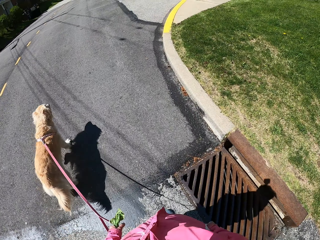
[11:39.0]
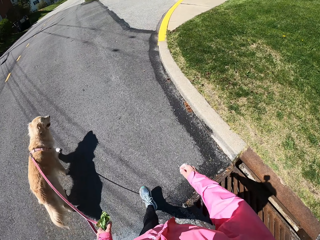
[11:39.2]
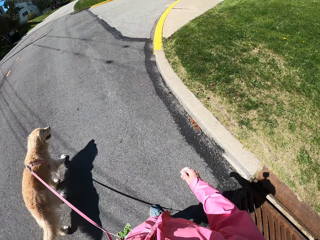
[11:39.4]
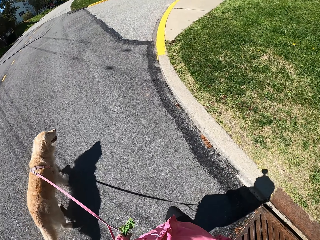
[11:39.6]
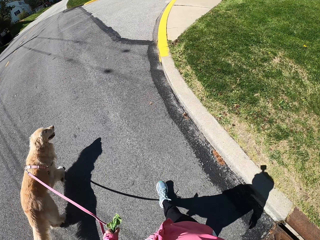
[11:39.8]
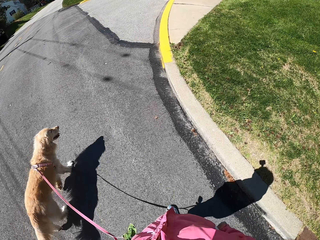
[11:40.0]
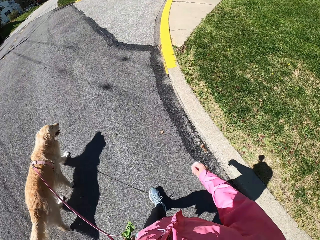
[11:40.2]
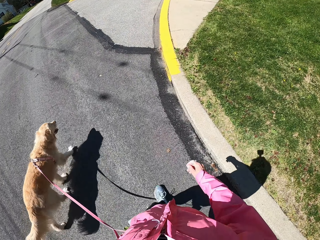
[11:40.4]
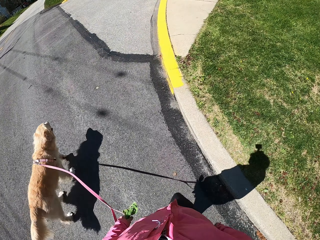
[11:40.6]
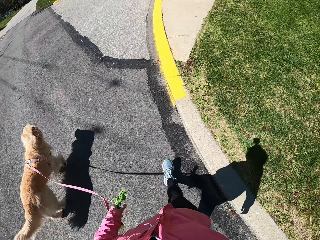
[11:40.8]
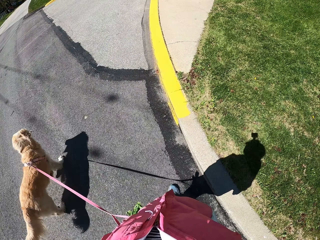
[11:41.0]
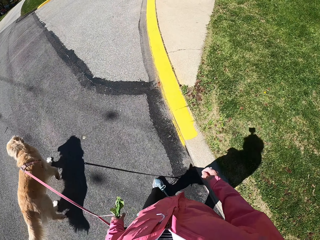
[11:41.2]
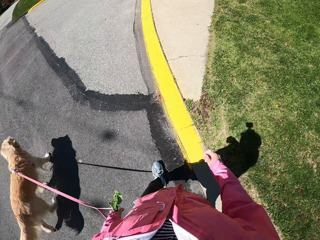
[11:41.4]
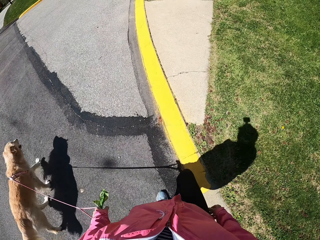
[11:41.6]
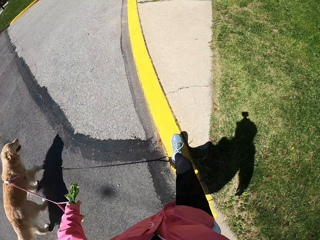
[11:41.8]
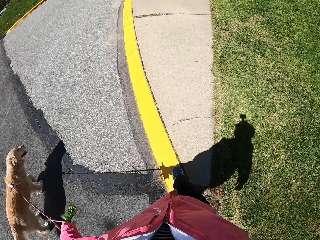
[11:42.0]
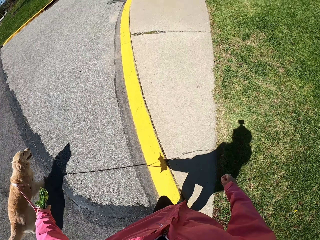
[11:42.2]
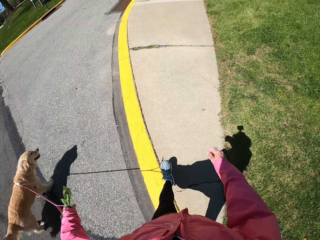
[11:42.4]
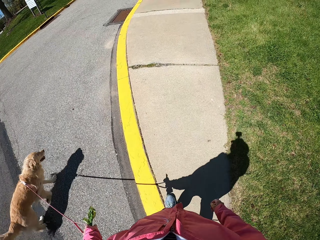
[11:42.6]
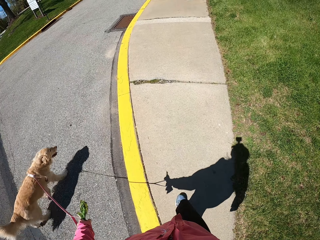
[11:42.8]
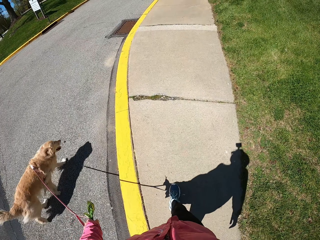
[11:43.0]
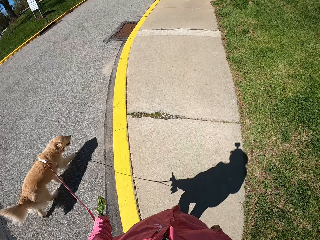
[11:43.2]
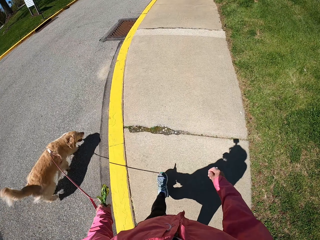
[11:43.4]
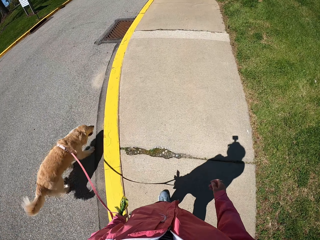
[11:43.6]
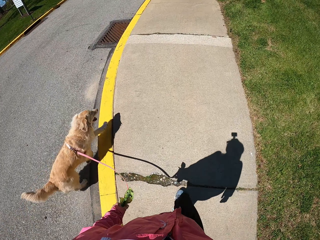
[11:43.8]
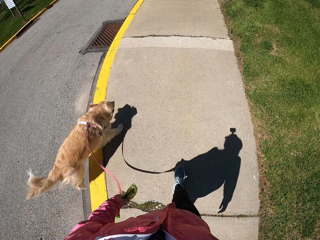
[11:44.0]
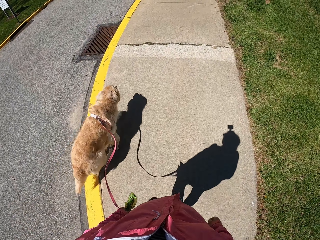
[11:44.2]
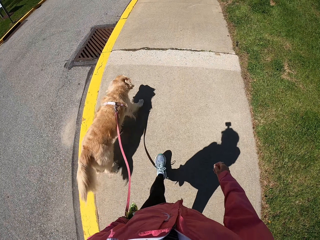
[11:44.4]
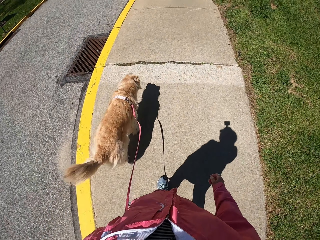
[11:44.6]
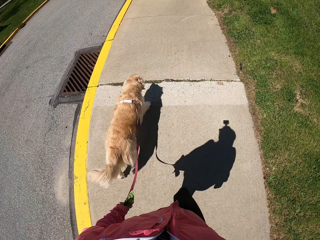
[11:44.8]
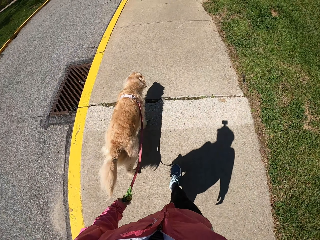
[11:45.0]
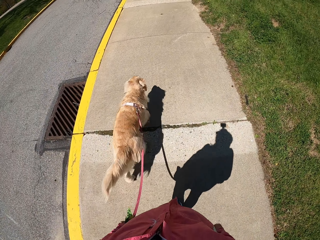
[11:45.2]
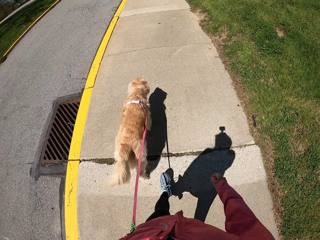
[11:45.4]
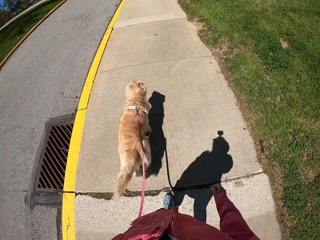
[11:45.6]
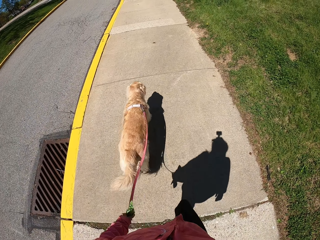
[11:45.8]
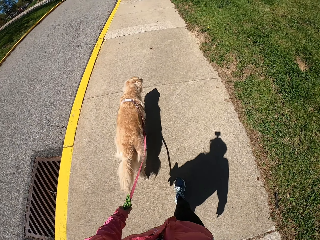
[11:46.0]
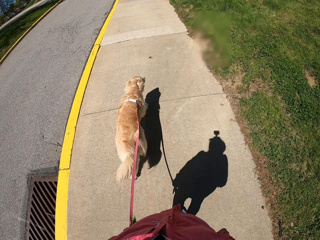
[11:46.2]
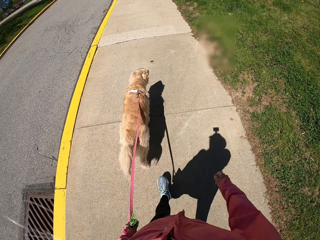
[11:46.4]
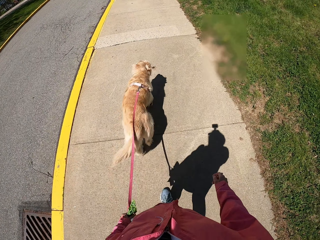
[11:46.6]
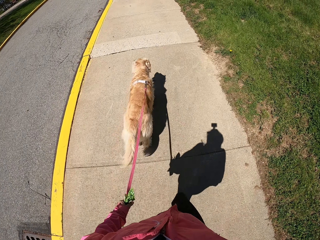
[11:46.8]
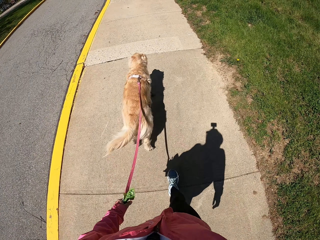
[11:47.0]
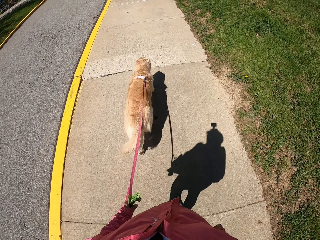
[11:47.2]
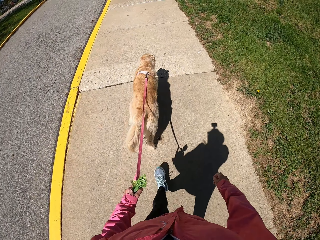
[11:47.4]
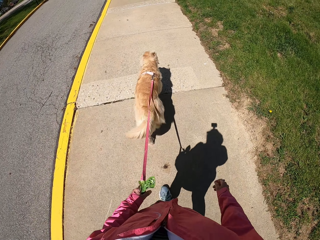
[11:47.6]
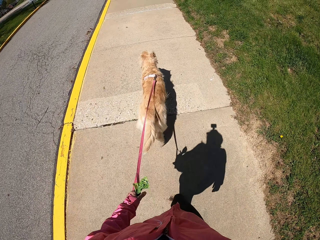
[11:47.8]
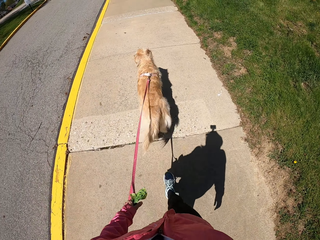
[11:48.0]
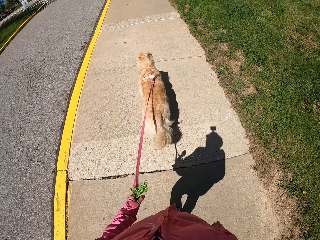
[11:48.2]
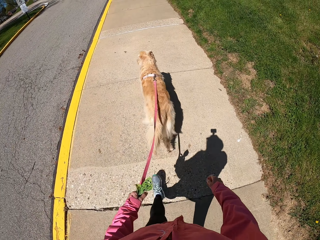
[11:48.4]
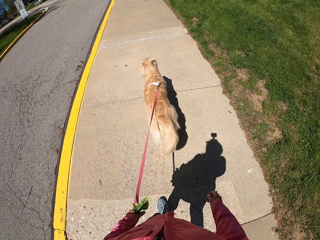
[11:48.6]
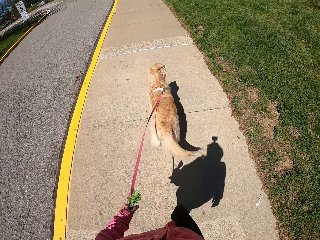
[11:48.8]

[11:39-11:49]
The camera wearer makes a right turn. They walk on the pavement.

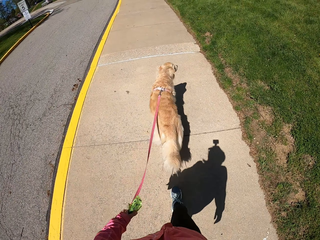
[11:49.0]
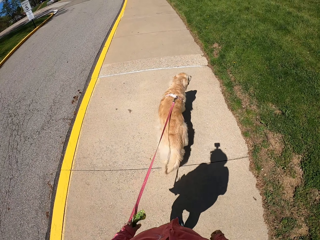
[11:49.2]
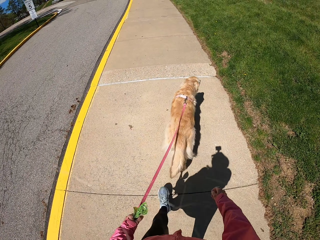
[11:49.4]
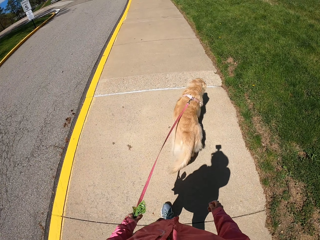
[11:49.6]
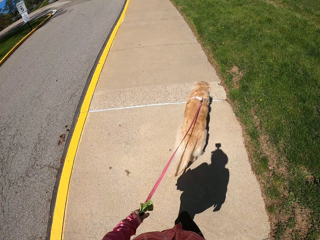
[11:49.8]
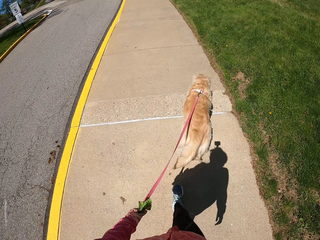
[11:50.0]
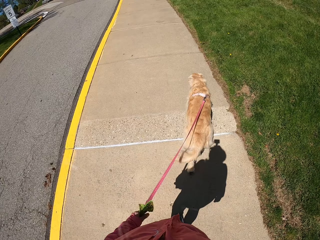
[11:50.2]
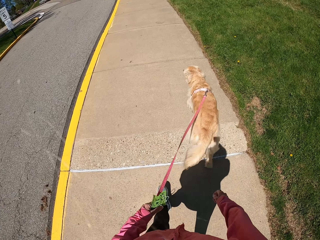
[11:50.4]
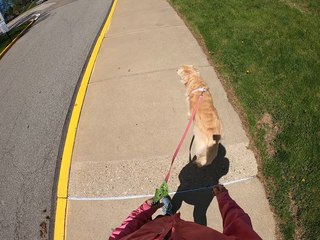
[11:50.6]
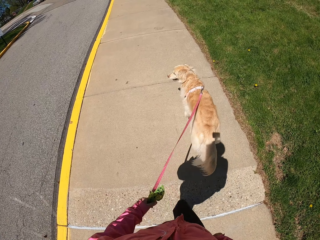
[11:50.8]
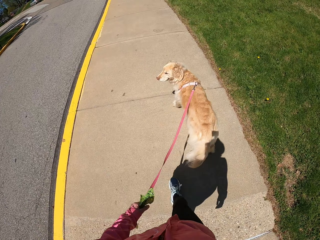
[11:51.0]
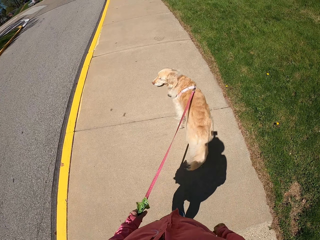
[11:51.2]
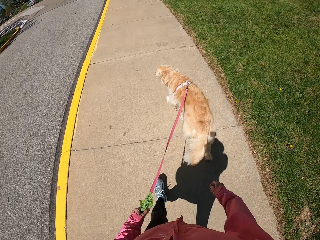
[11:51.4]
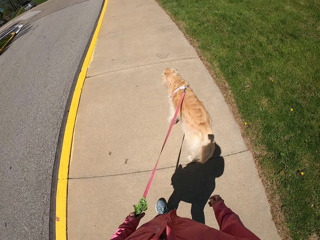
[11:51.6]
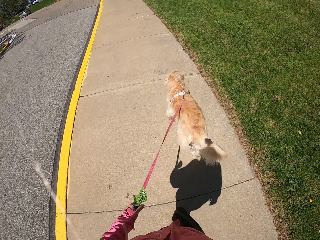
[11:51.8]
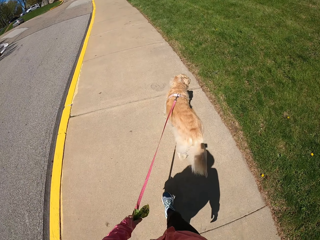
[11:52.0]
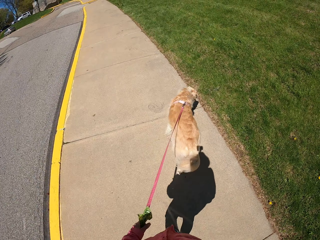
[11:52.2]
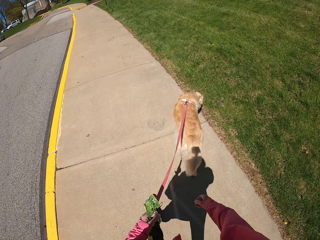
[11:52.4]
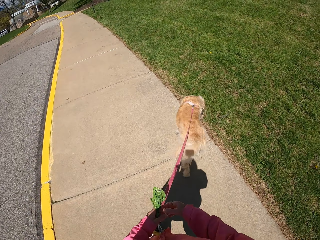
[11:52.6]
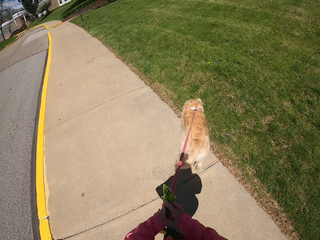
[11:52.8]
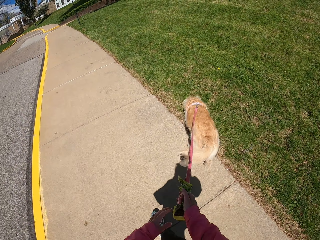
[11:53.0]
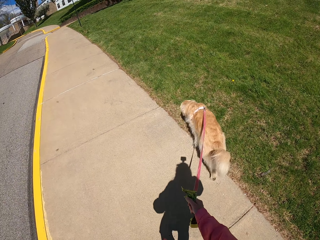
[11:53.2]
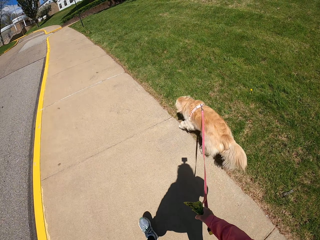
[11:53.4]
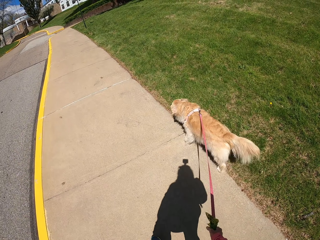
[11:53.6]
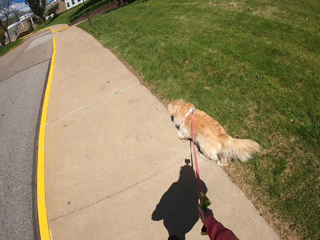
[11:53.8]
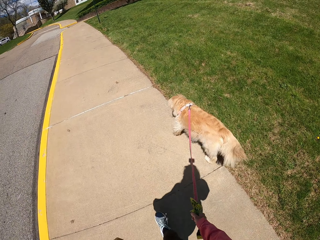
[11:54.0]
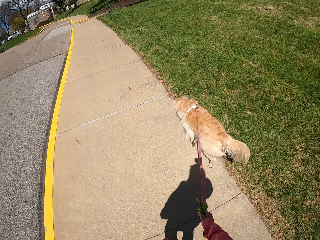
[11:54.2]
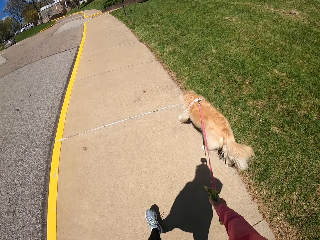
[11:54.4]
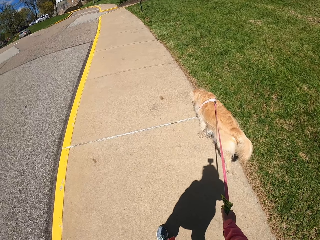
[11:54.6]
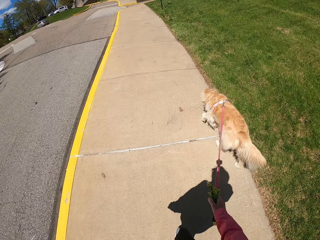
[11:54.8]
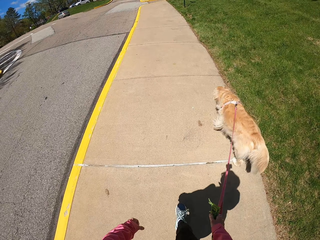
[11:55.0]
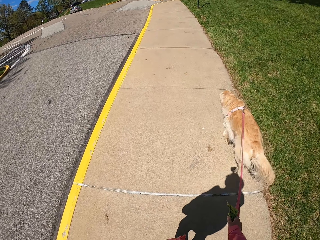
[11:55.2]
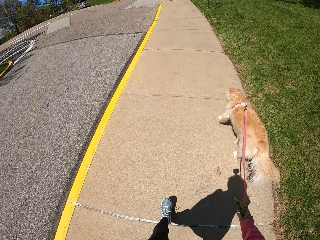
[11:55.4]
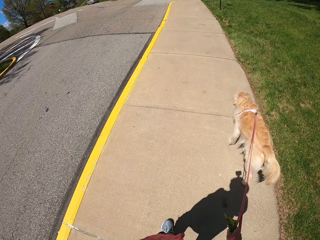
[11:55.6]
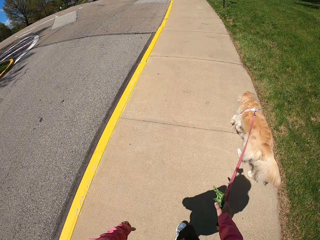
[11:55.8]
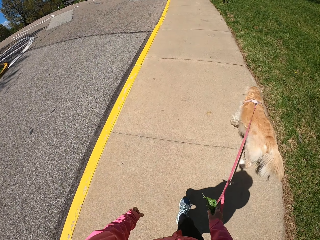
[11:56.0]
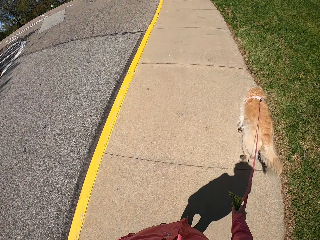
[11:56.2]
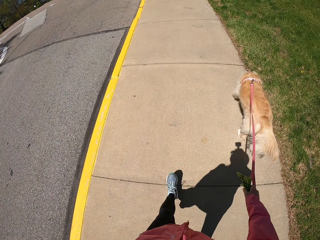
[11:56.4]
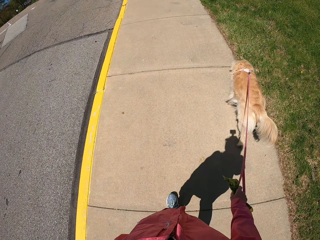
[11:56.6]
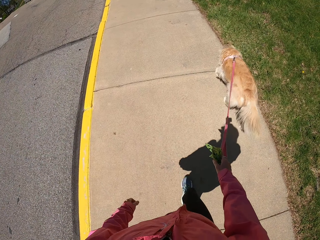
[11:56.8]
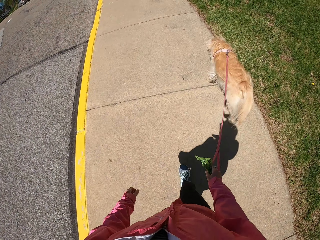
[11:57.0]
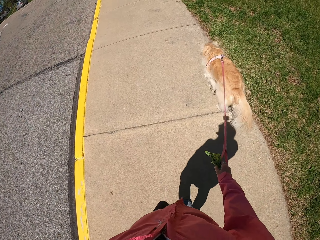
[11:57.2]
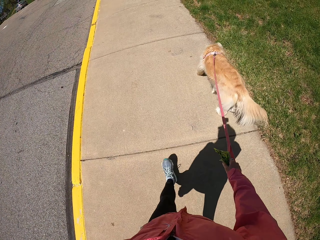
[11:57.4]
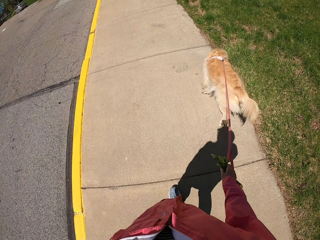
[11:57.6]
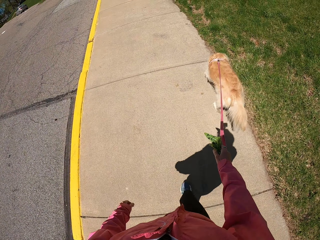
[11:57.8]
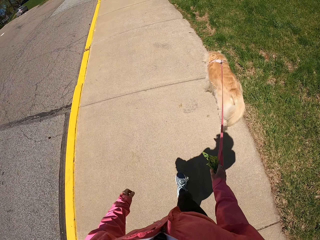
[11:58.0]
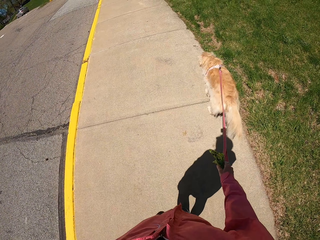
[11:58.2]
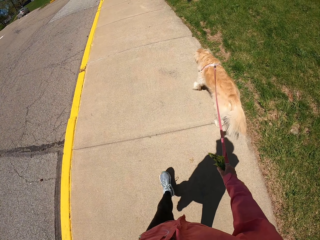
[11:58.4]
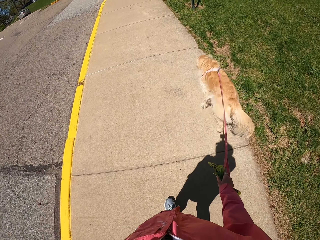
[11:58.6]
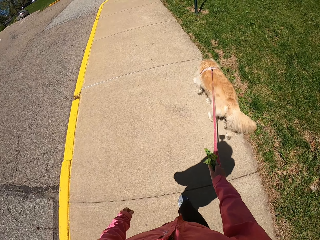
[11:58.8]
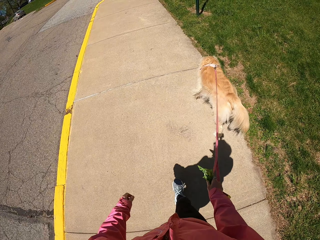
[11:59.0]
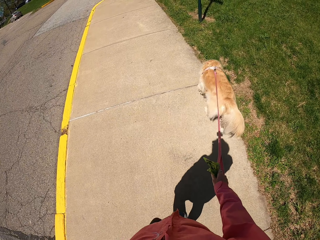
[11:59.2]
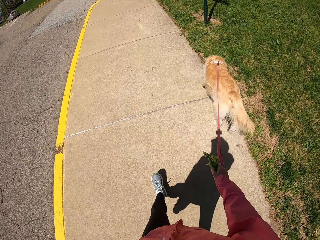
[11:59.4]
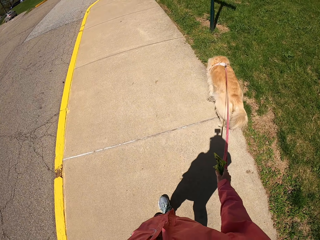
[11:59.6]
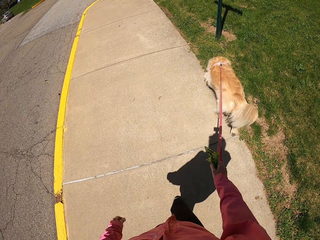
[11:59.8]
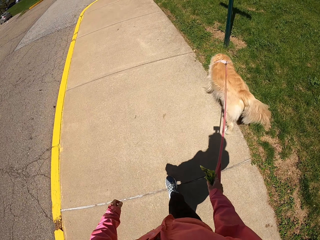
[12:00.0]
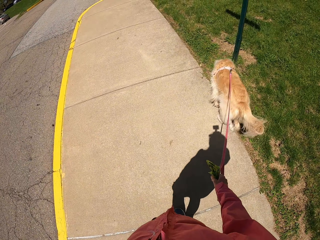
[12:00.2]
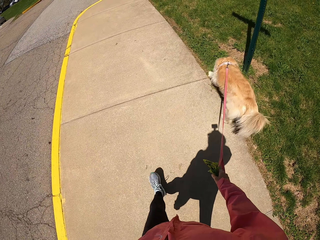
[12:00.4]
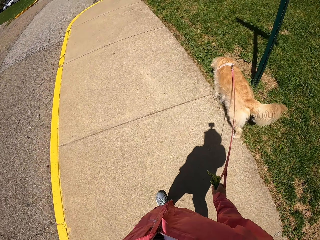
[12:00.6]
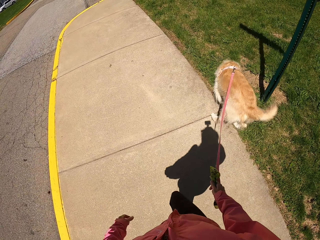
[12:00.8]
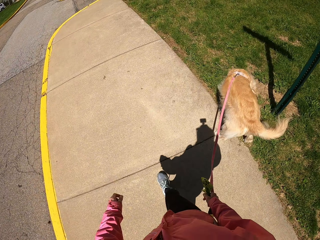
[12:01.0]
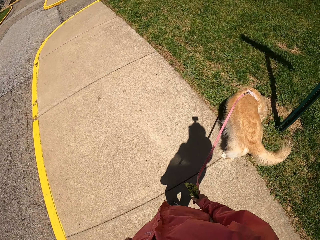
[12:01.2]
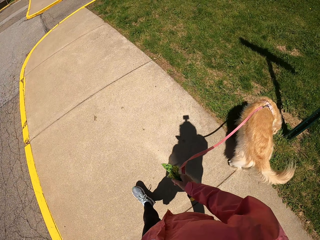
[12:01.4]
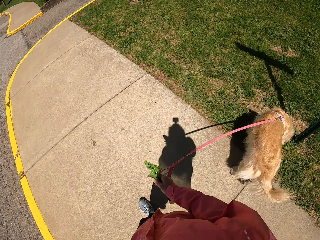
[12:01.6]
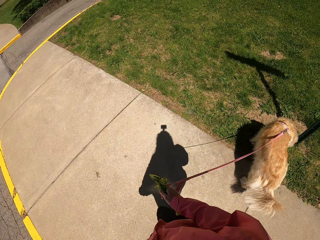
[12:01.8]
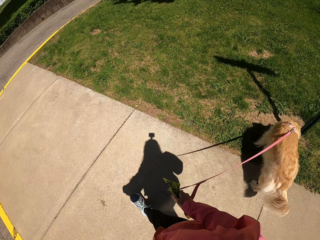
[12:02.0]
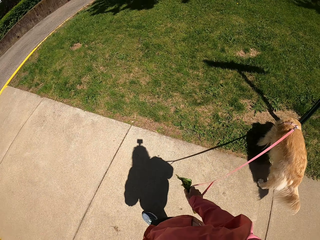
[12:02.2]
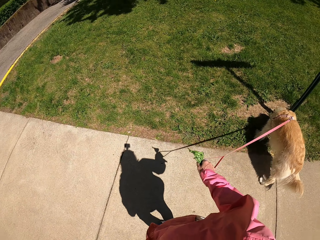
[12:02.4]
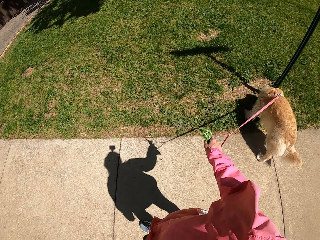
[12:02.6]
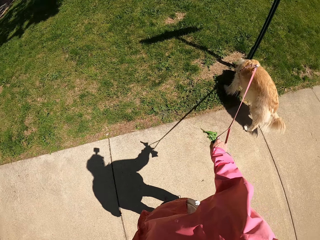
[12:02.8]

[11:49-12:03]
The camera wearer holds the dog leash with the right hand. They shift the dog thread to the right hand on the way. They swing the left hand. They stand.
